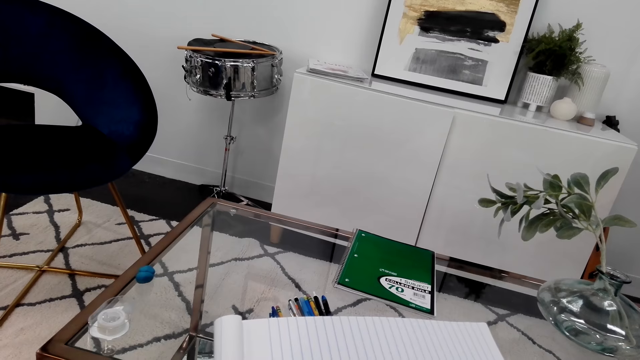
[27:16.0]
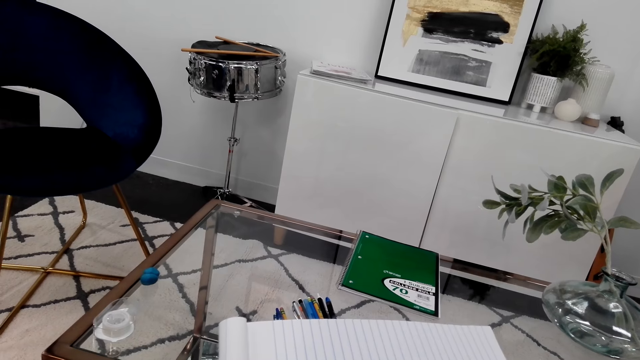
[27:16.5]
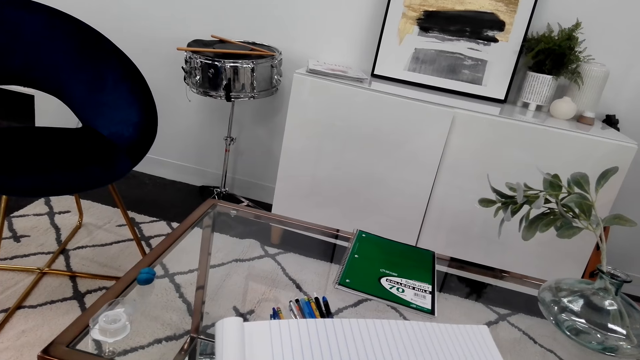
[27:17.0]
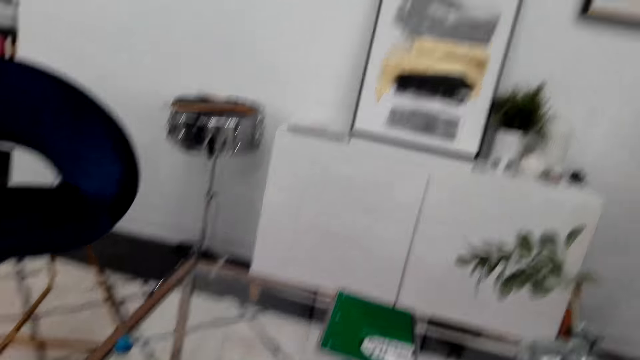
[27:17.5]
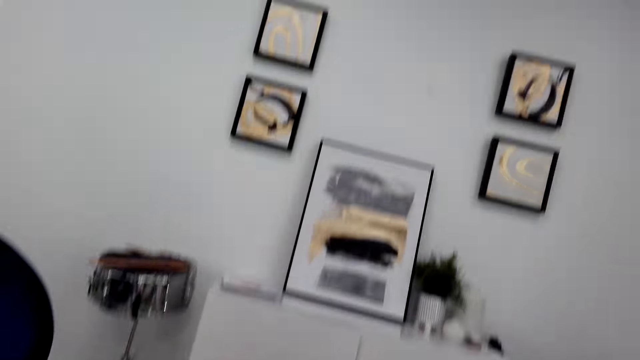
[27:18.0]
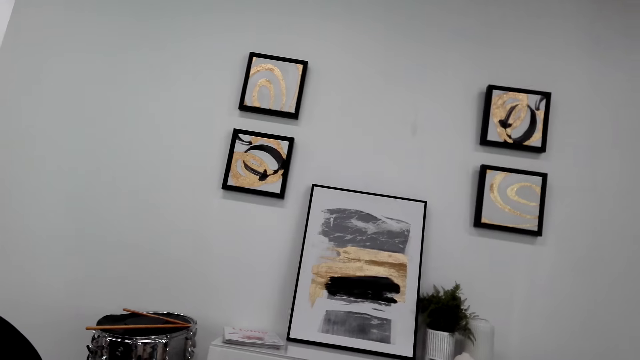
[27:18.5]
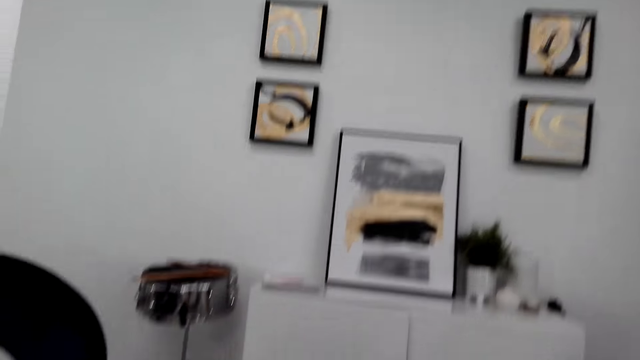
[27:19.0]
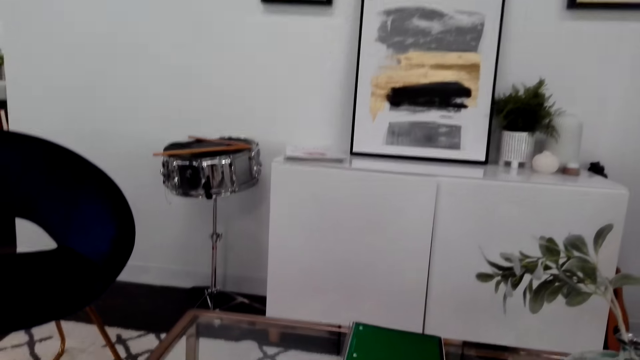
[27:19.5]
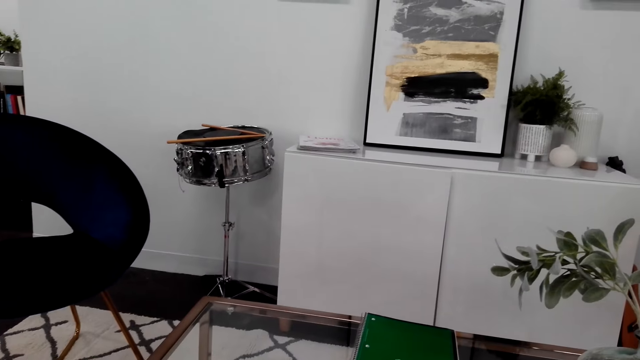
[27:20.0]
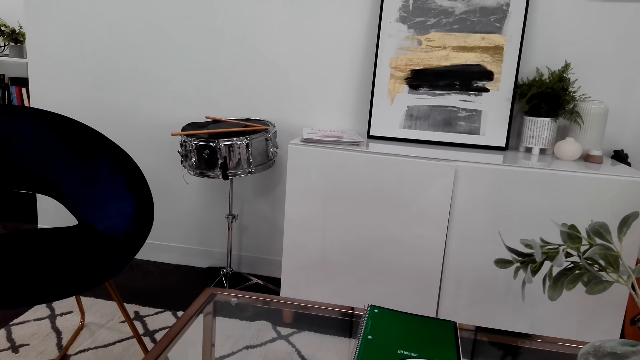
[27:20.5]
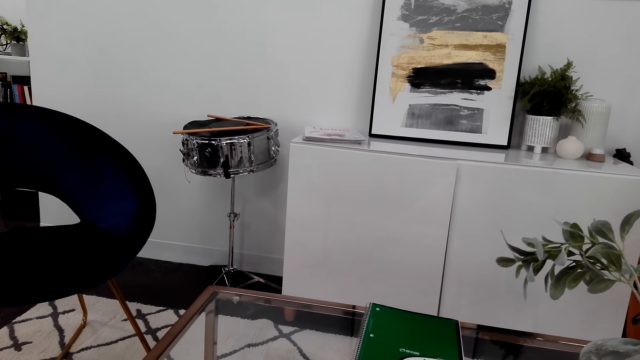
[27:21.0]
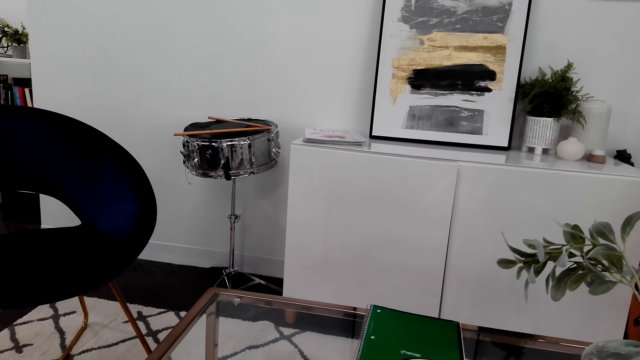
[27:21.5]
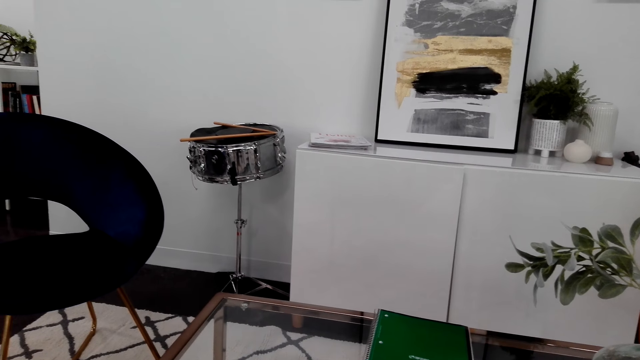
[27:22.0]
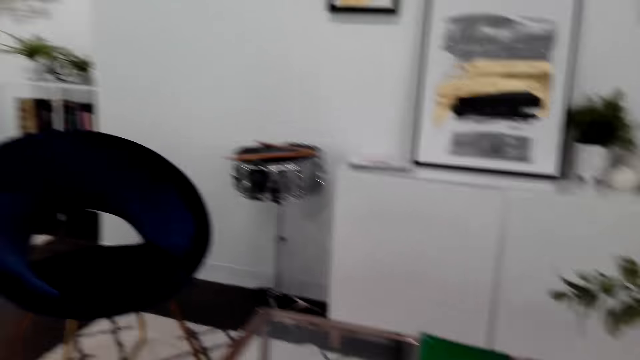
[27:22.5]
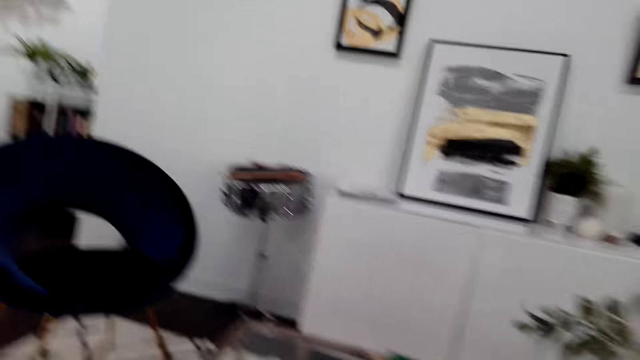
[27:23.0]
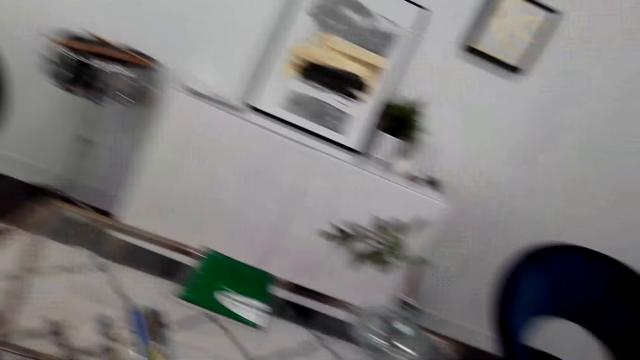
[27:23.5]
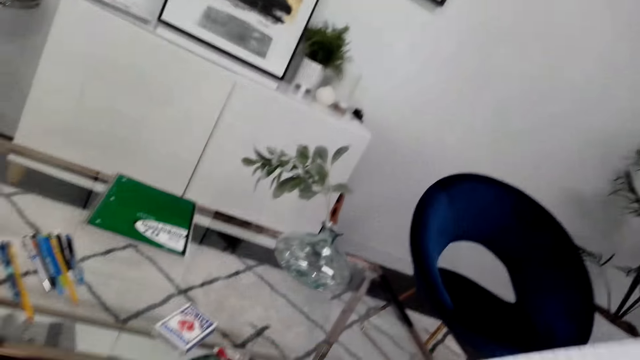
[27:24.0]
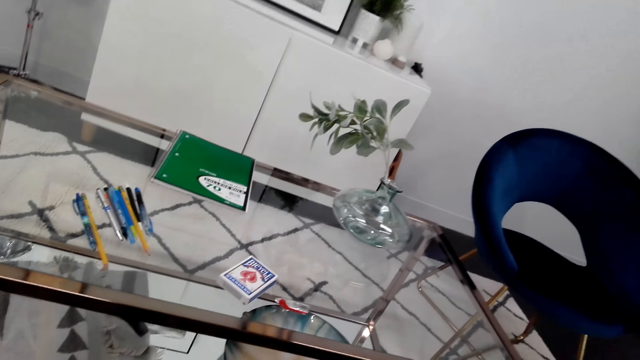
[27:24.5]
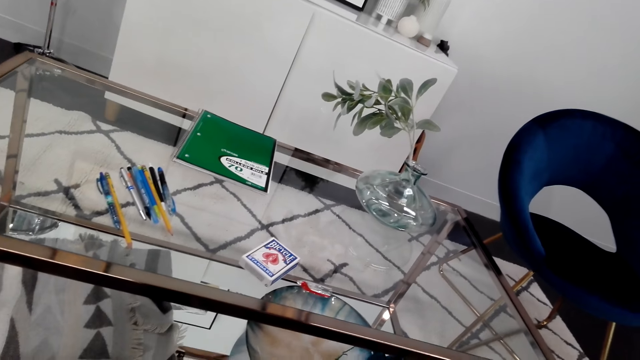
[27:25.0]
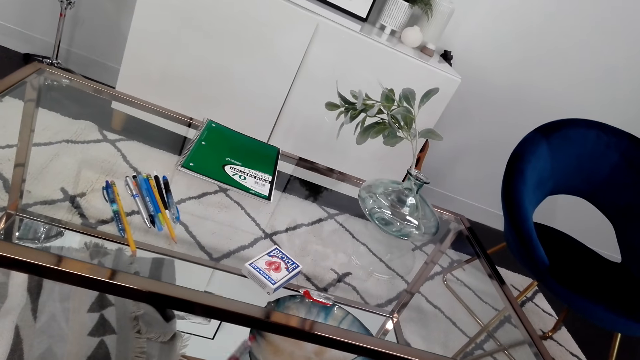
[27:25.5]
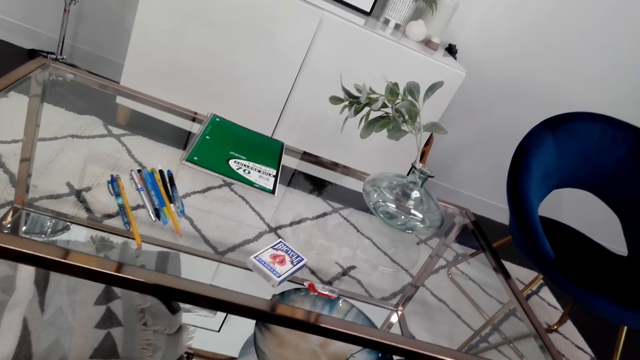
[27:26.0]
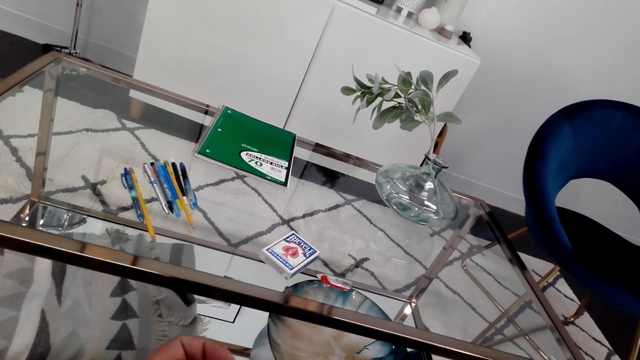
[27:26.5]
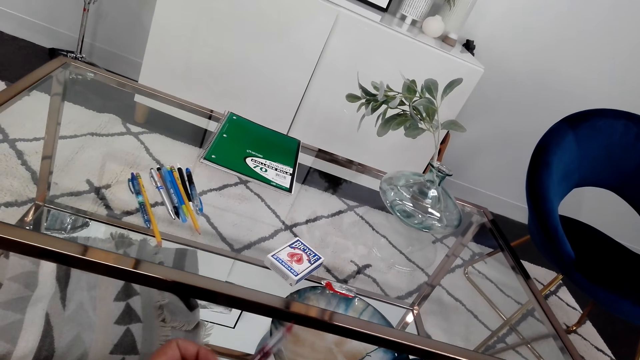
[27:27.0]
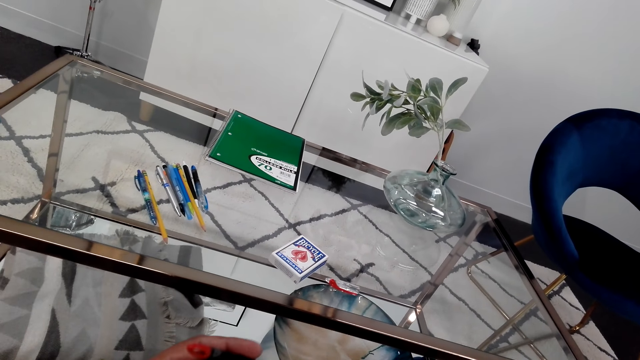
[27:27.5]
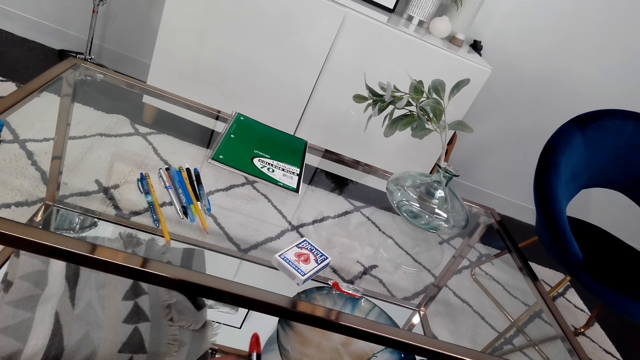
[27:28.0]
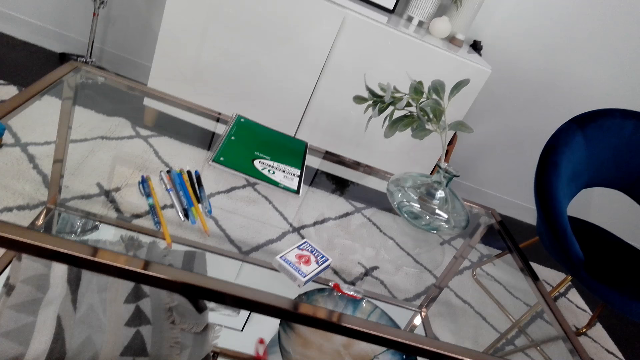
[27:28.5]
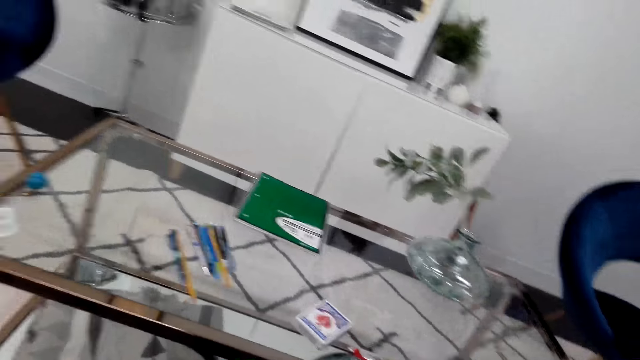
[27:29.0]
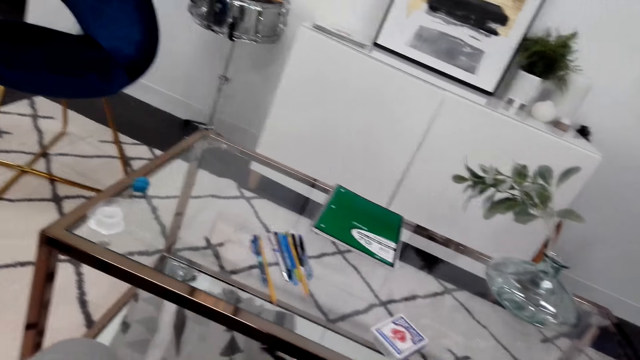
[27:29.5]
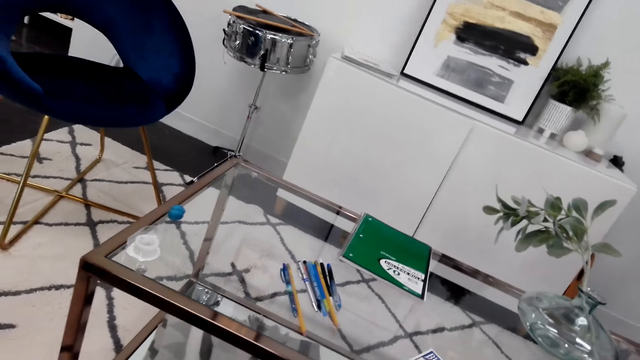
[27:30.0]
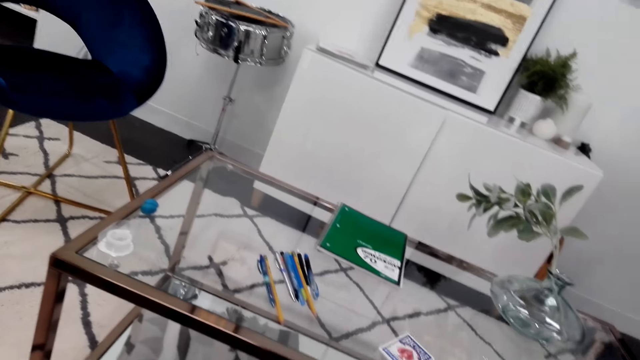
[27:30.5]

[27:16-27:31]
The camera wearer looks around. He holds a pen in his hand.

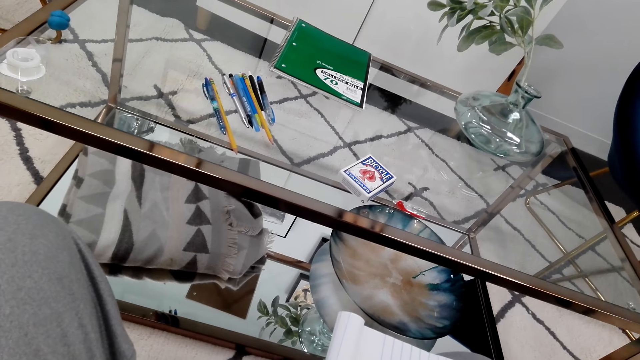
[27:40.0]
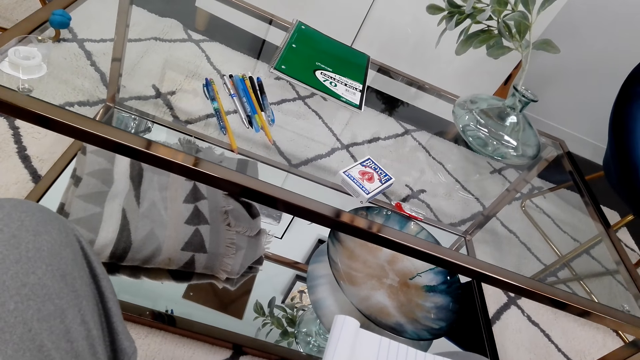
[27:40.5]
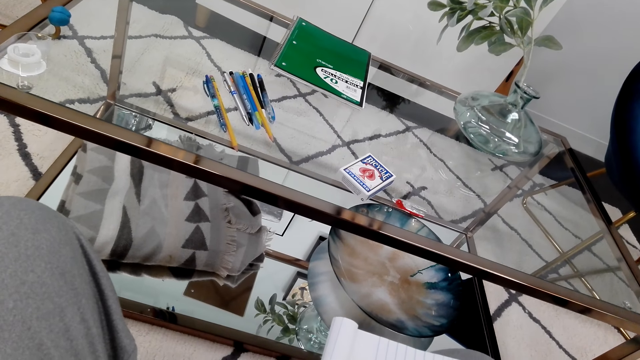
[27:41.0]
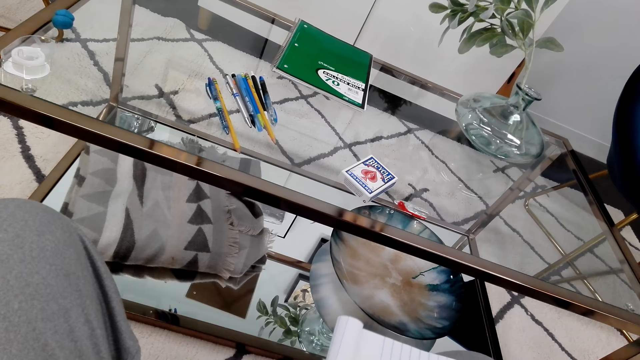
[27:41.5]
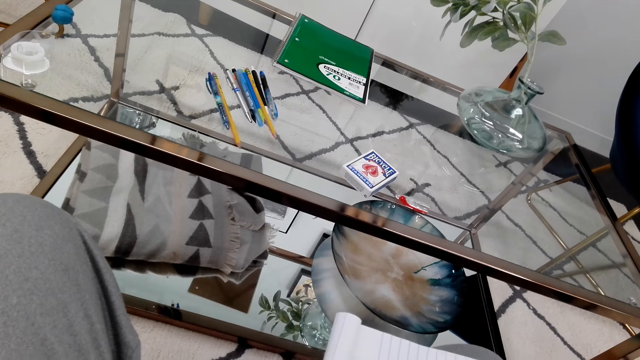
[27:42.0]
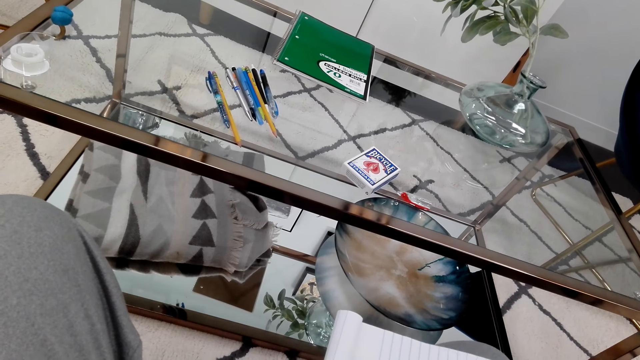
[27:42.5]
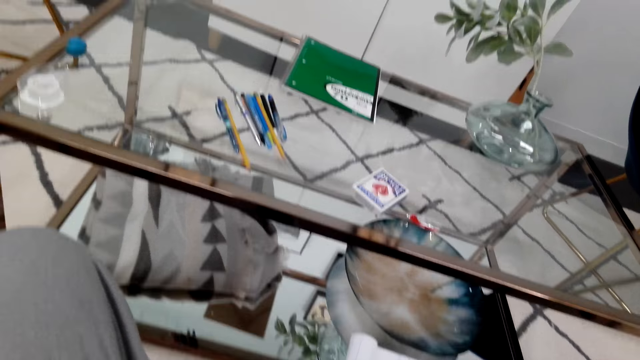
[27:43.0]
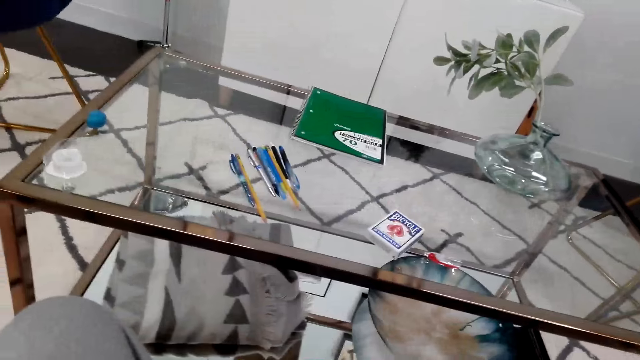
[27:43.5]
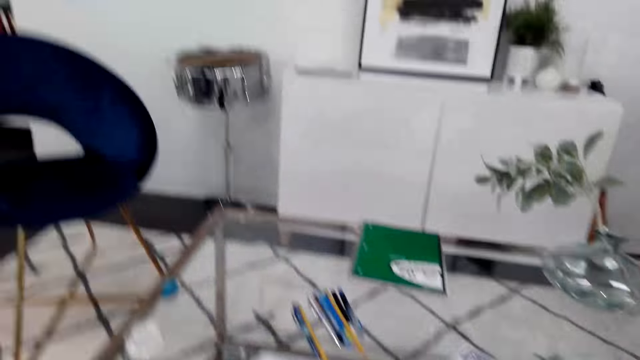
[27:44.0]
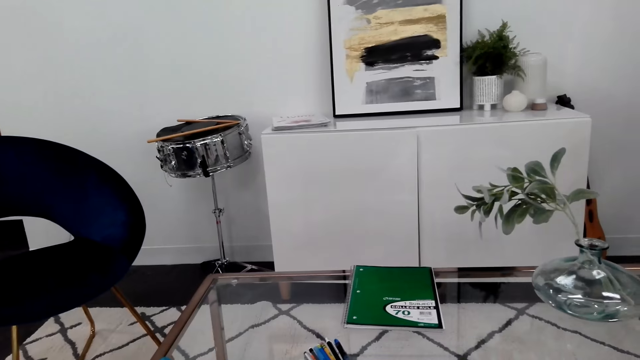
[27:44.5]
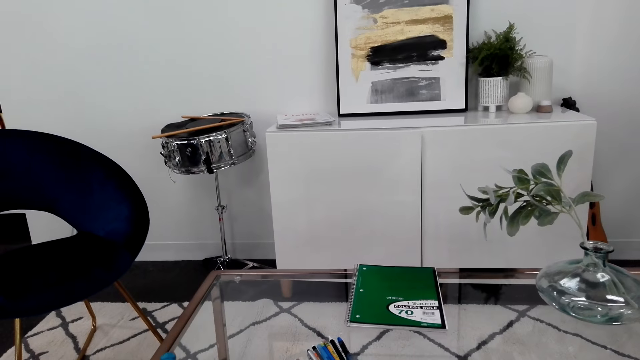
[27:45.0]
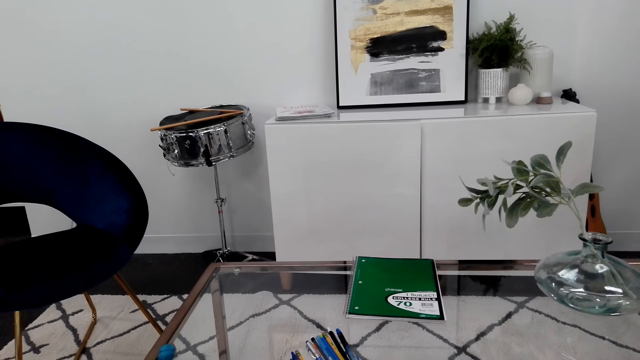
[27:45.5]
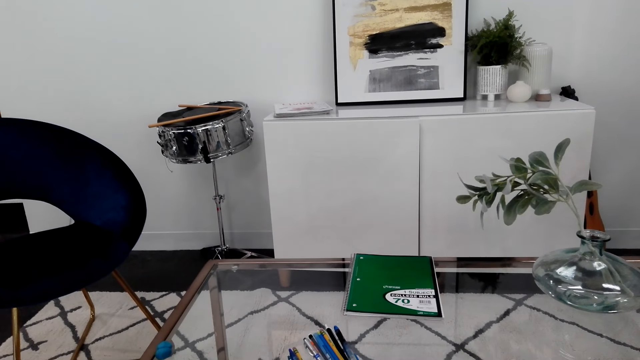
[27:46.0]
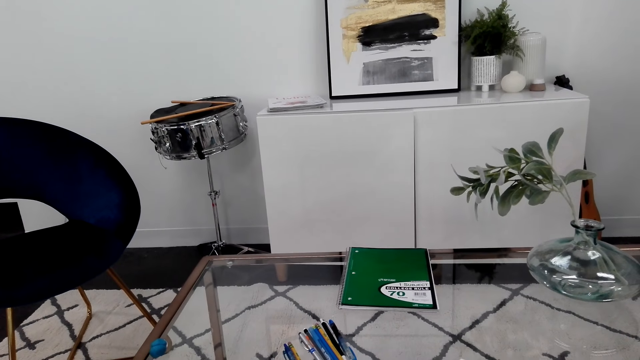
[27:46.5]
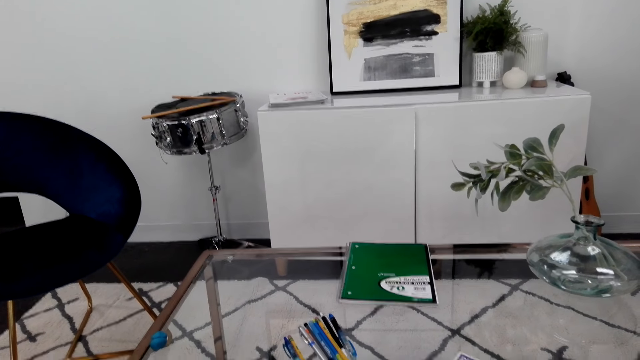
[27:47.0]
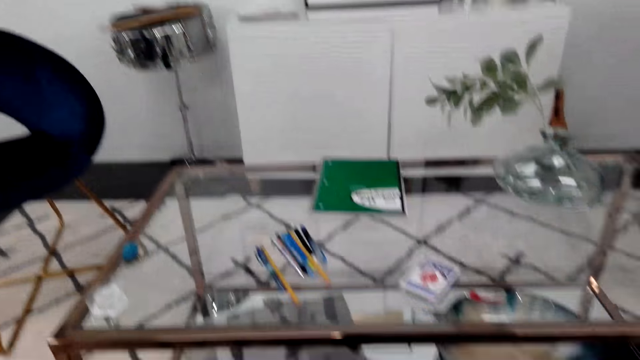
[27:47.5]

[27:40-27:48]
The camera wearer looks around.
